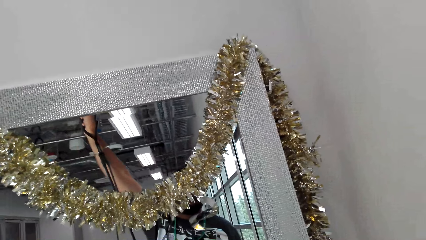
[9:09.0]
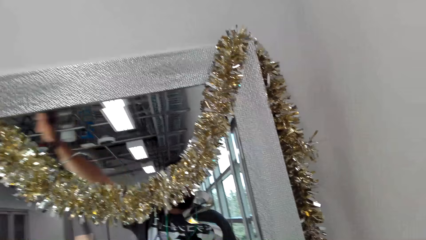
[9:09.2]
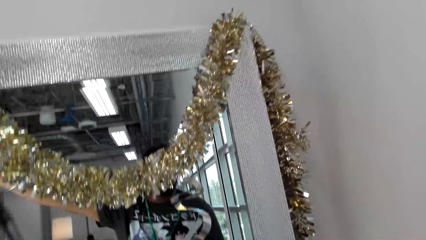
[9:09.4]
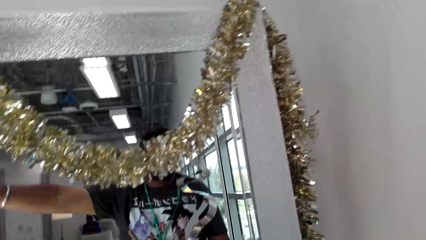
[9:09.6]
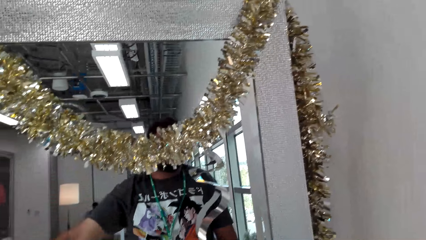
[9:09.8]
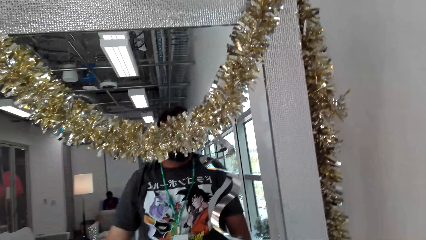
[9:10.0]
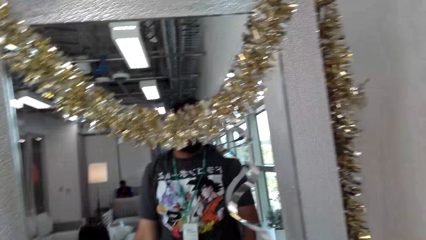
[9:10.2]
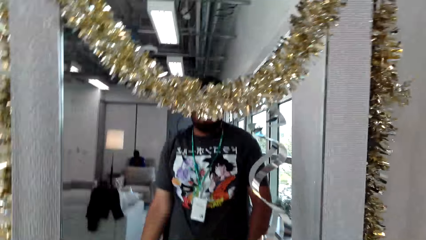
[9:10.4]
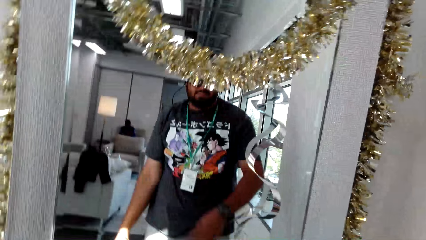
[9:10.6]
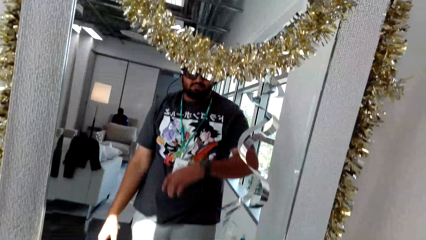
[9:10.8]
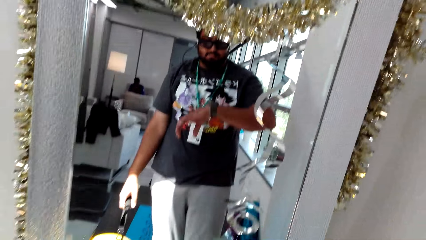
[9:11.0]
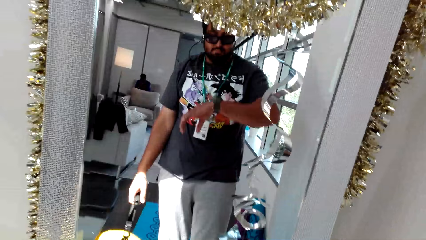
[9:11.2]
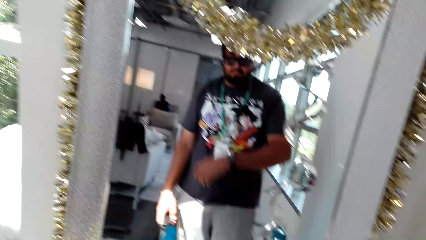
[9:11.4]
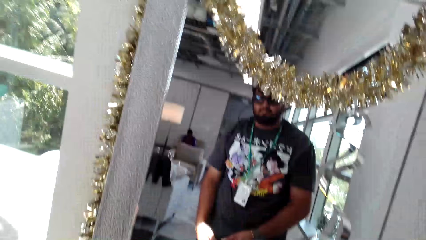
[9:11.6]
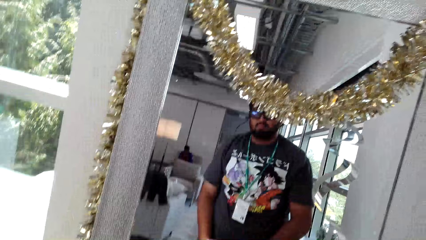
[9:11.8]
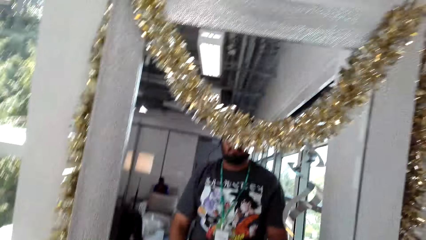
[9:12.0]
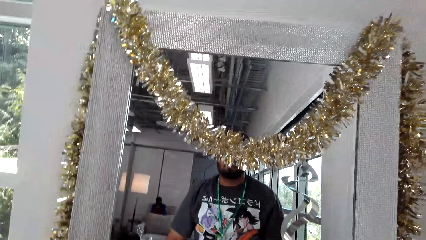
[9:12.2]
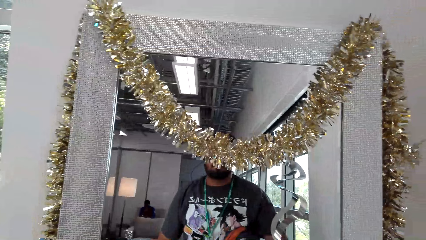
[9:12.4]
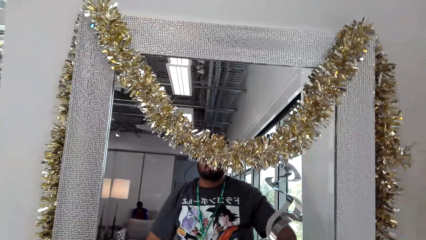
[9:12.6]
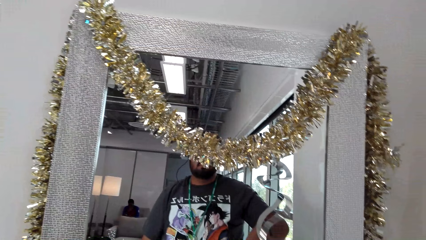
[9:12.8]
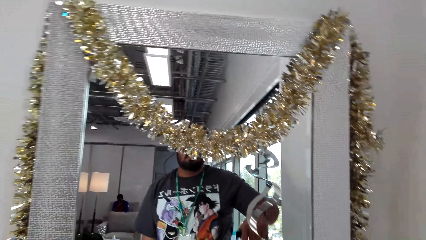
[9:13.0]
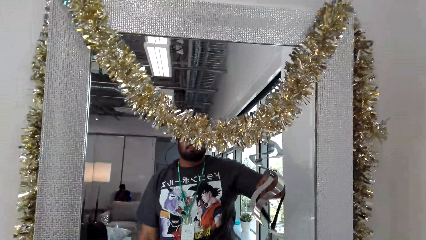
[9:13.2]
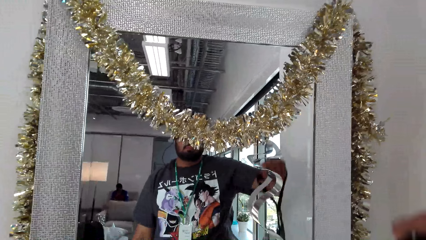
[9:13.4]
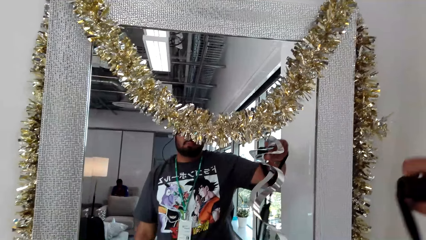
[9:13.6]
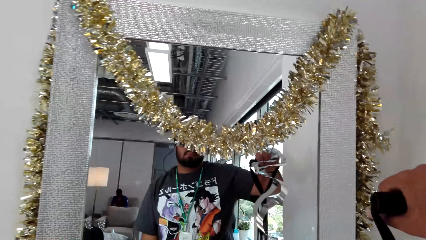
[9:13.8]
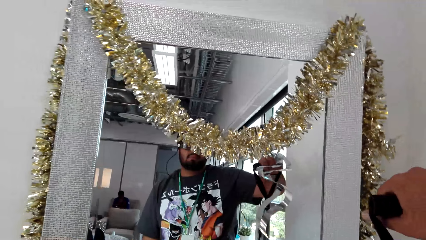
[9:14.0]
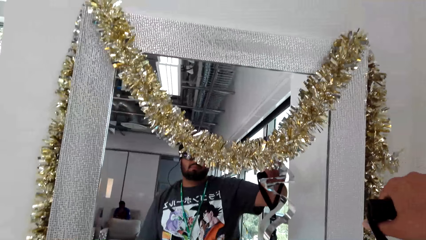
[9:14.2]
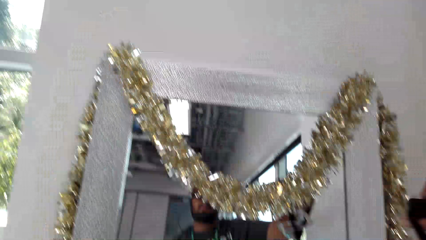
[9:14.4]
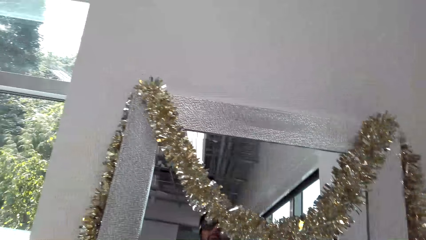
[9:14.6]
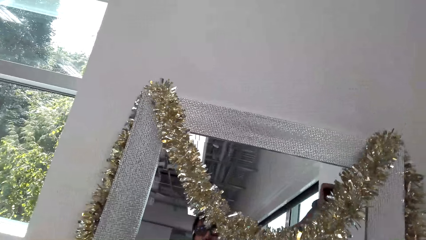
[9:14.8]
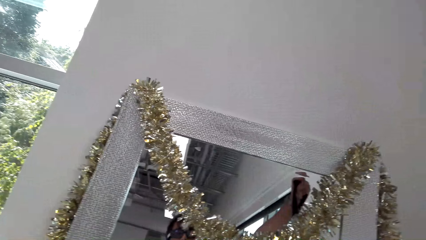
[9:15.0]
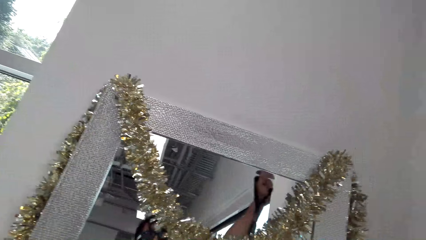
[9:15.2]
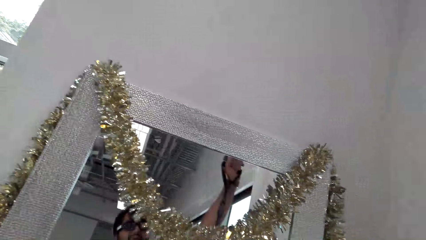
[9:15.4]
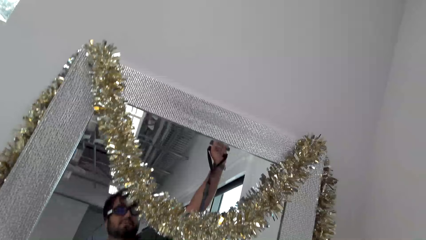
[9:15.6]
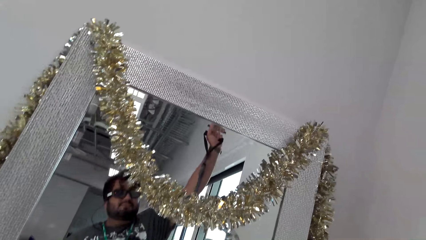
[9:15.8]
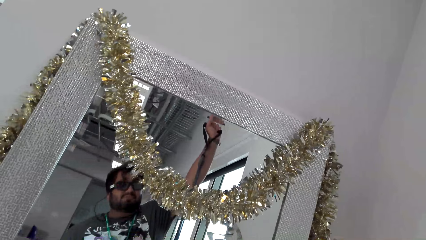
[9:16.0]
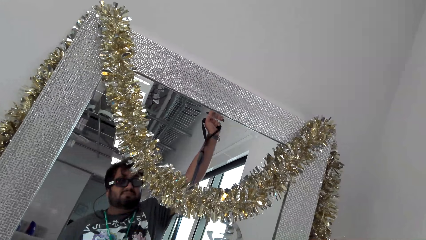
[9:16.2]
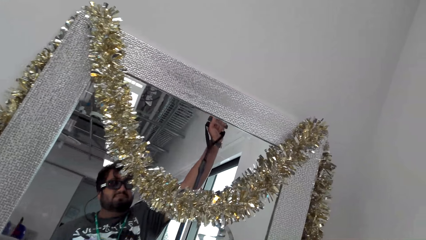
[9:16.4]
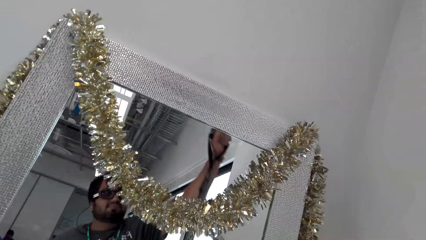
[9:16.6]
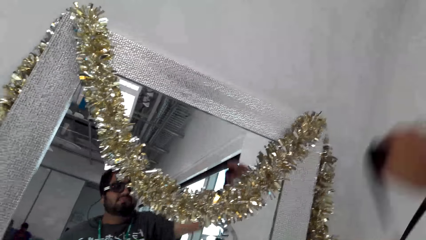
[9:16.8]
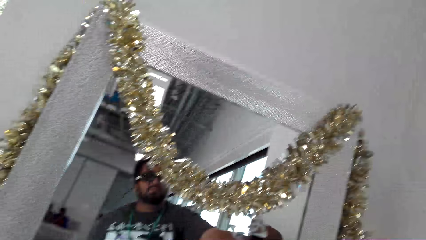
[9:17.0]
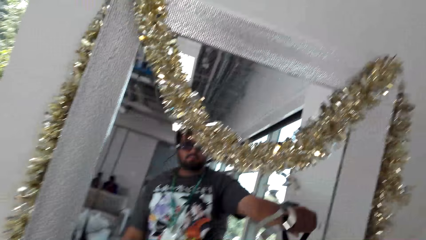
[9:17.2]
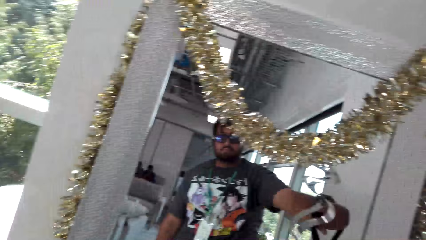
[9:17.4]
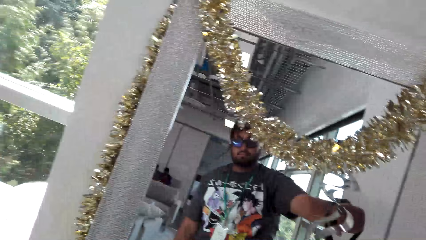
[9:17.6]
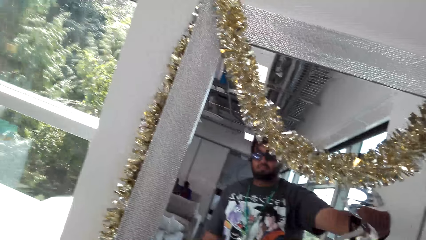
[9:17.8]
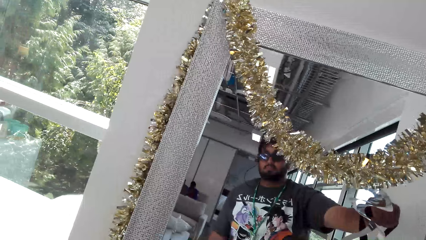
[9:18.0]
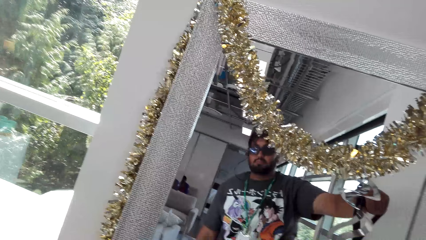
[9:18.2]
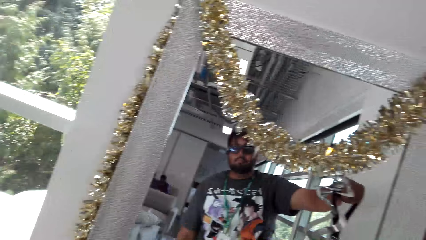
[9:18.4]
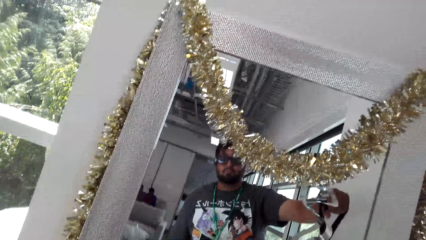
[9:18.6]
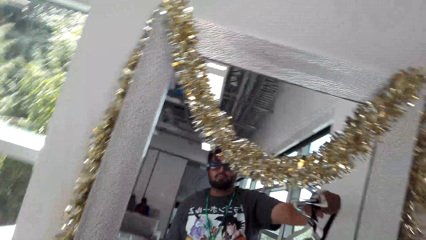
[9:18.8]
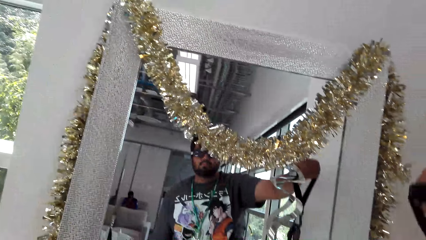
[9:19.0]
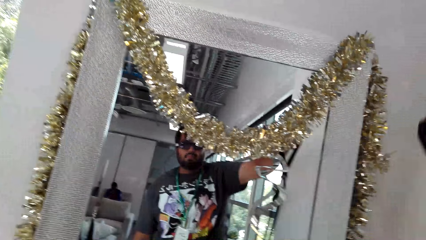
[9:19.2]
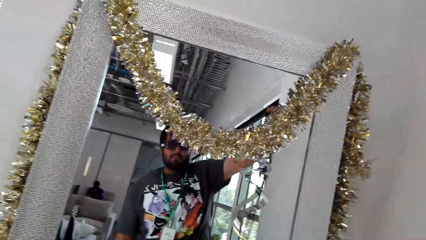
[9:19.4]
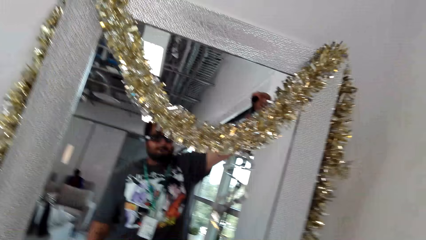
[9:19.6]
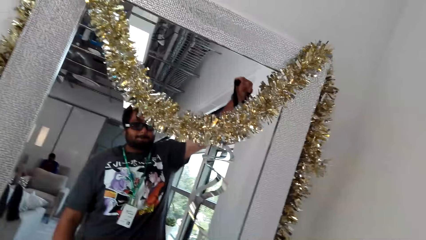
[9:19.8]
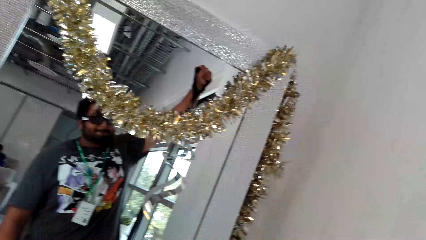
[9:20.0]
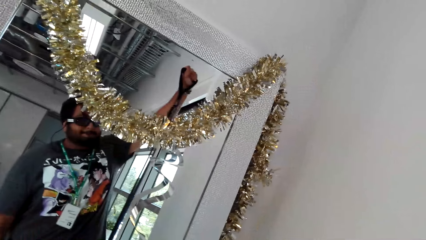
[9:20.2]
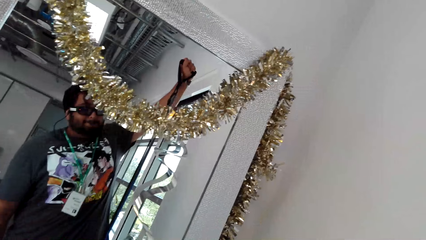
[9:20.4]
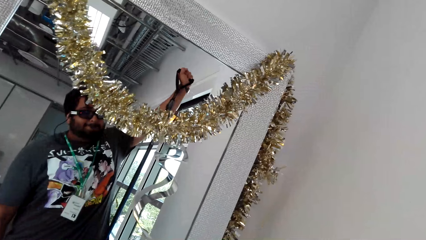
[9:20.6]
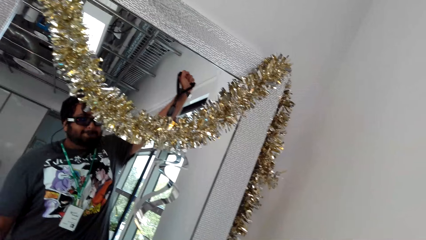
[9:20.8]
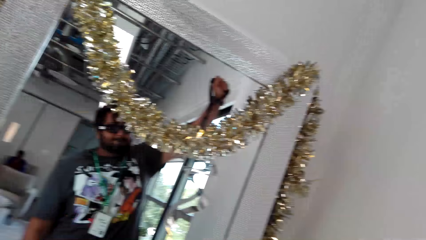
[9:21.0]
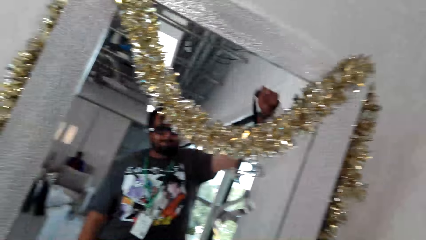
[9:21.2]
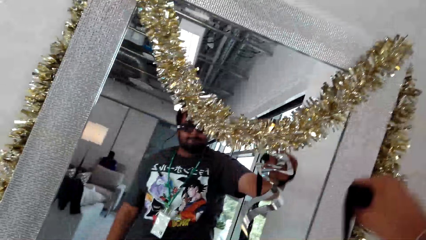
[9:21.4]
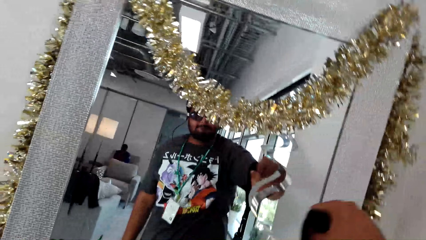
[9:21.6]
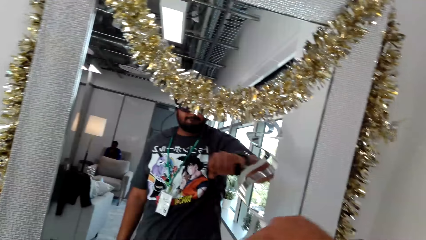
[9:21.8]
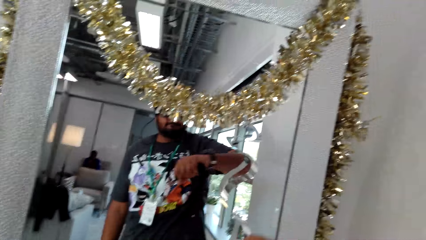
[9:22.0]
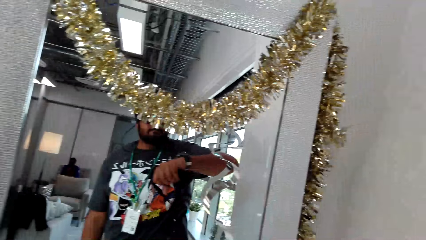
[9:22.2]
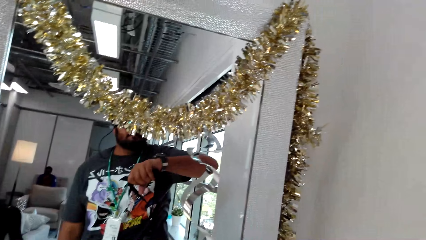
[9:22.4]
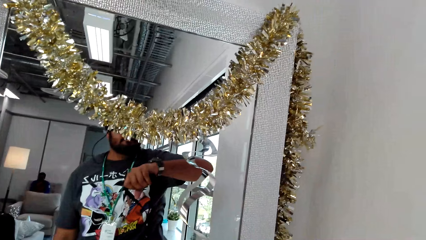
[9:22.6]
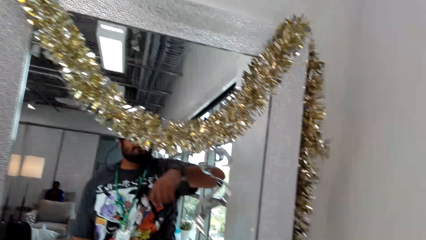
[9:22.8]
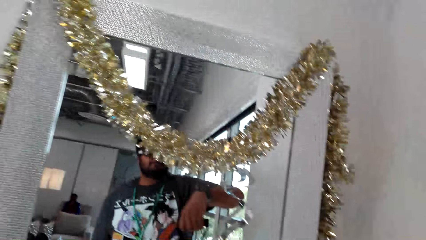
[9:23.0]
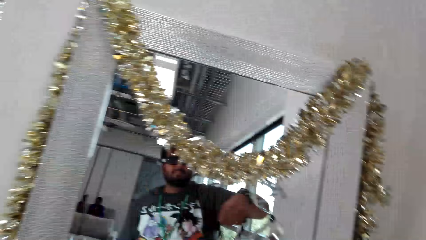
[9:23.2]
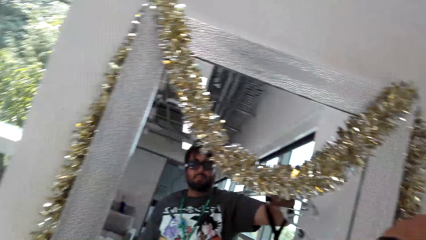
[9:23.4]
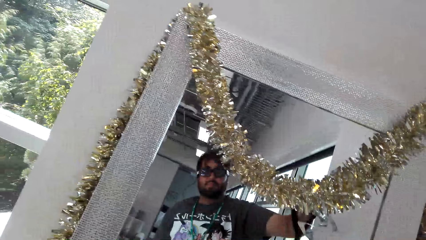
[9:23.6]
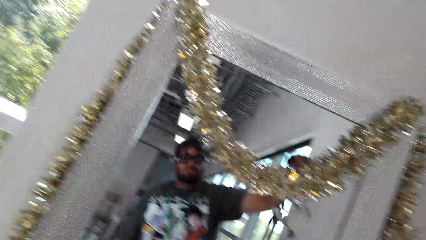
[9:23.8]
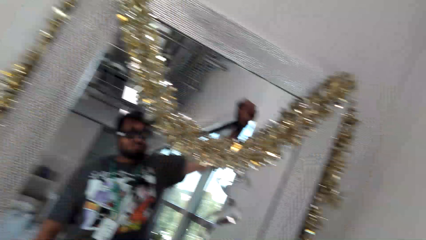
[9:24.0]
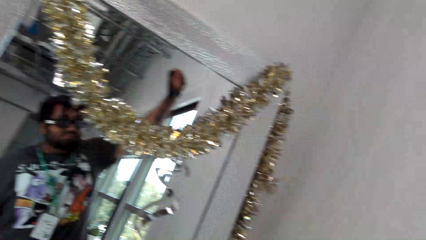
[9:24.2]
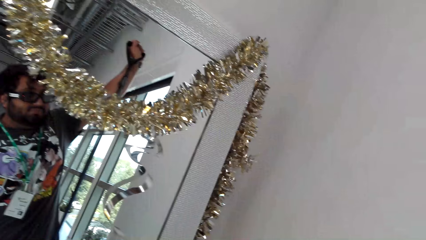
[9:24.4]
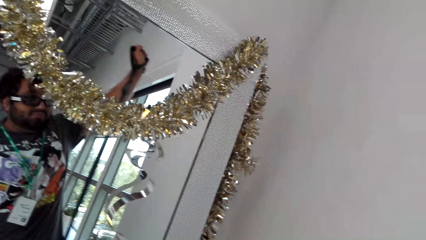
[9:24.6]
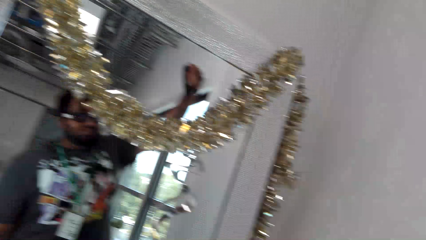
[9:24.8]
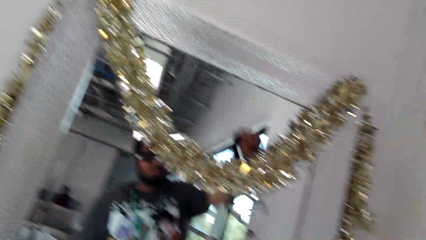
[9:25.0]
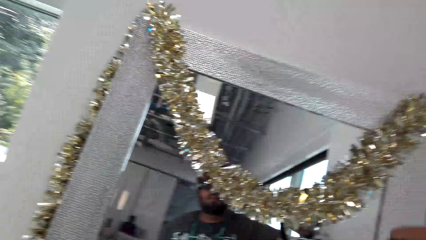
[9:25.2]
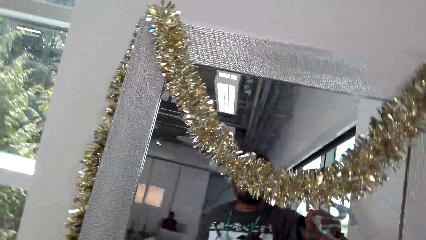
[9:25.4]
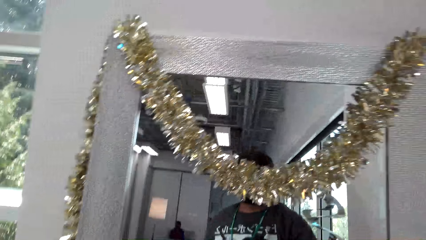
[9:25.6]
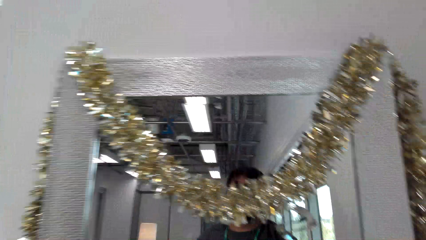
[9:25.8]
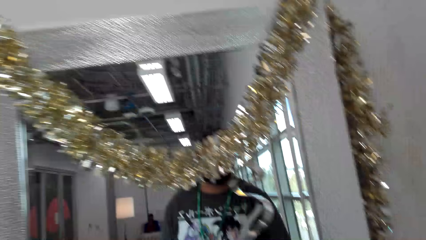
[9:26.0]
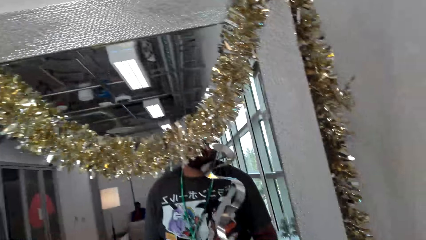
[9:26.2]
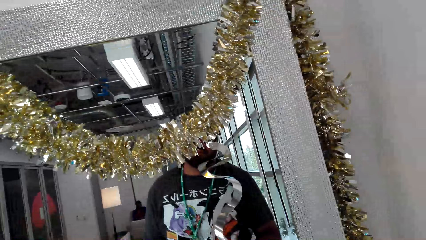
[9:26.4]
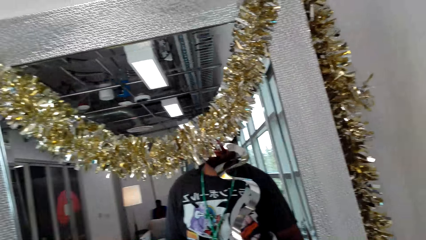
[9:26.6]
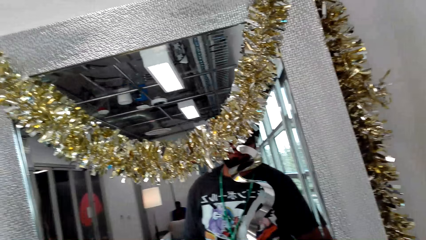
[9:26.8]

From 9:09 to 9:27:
The camera wearer looks at the watch. They do body fitness exercise with a resistance band. They look at the watch. They do body fitness exercise with the resistance band.
